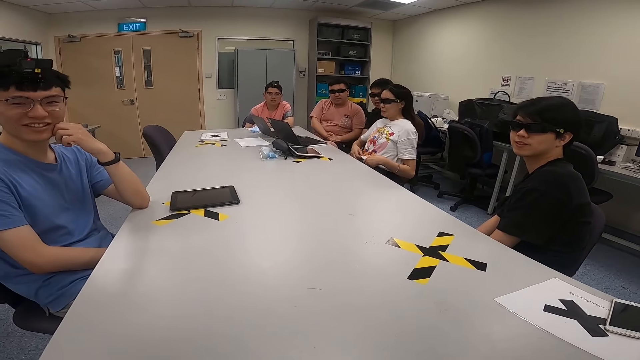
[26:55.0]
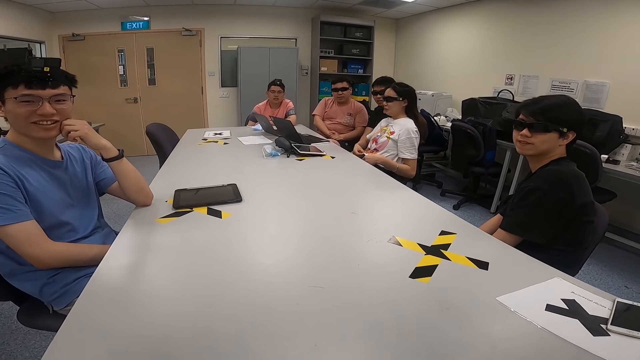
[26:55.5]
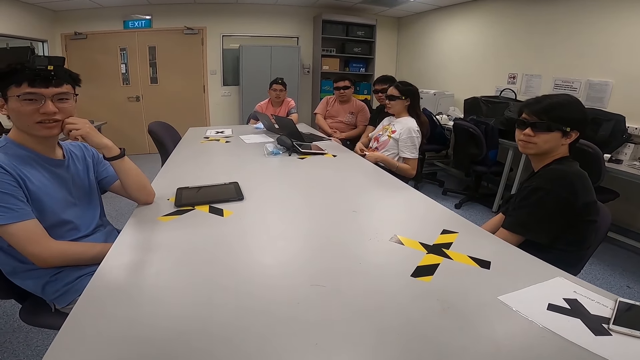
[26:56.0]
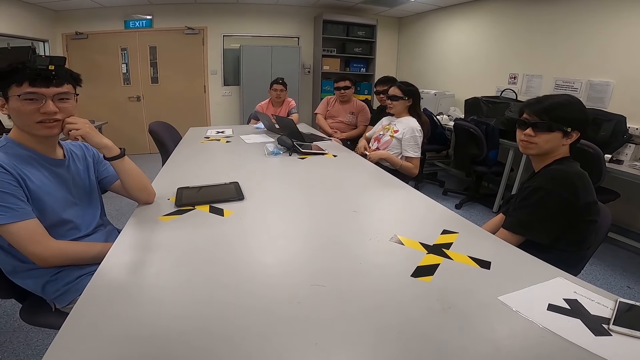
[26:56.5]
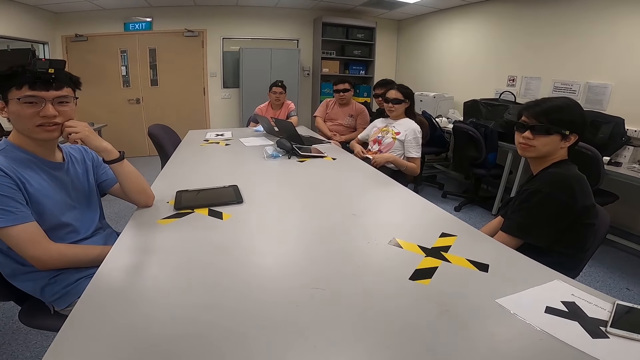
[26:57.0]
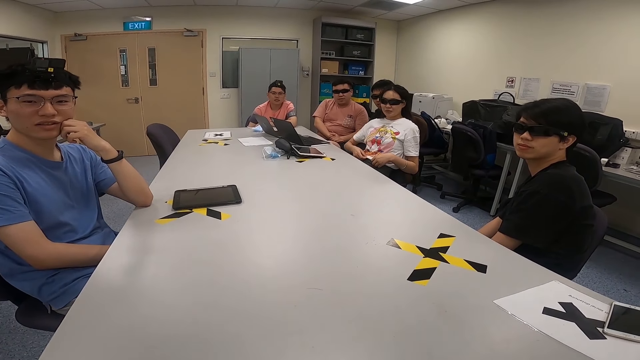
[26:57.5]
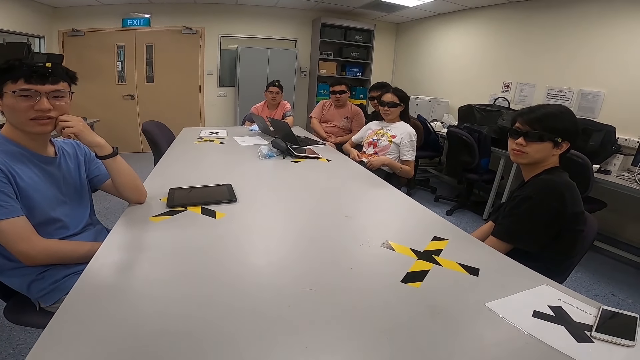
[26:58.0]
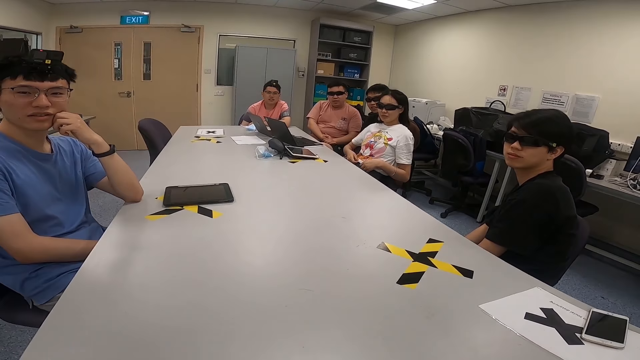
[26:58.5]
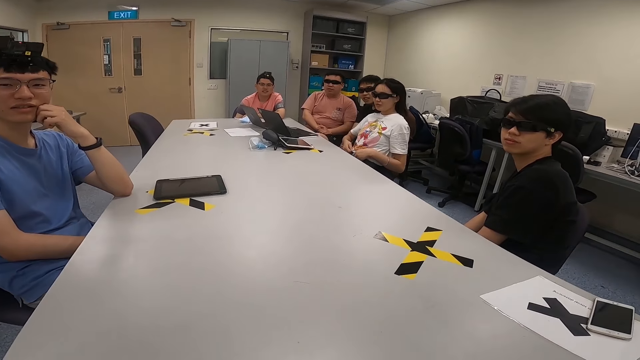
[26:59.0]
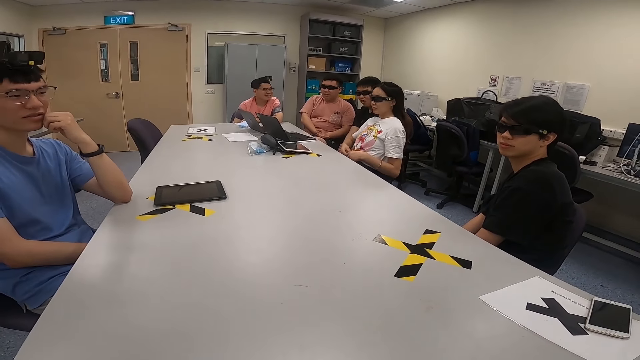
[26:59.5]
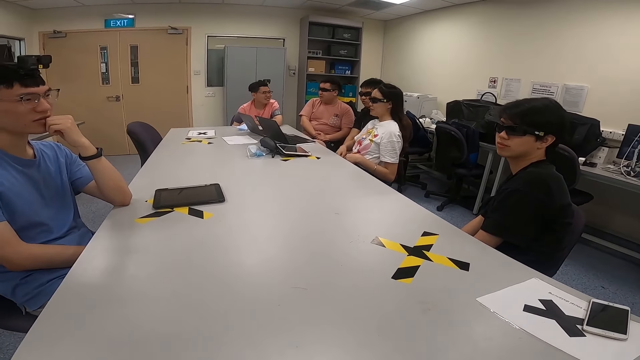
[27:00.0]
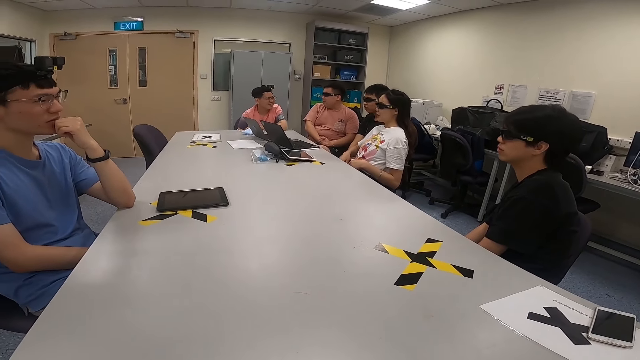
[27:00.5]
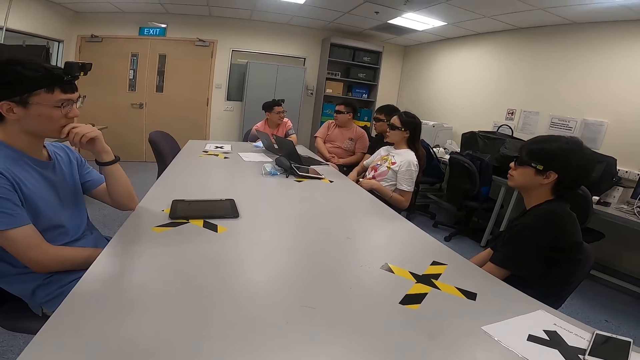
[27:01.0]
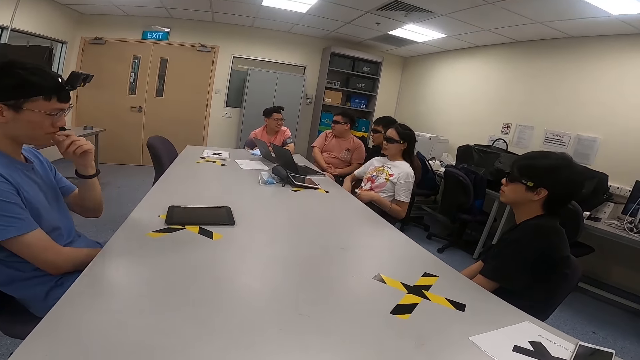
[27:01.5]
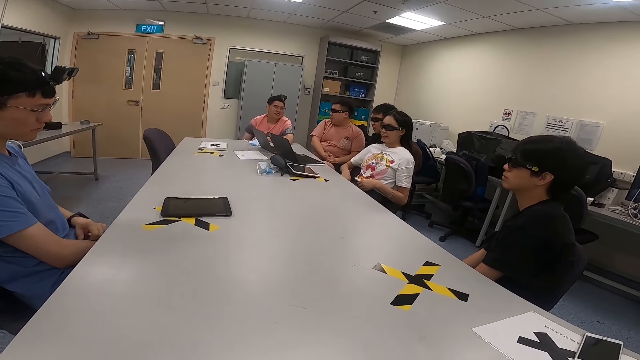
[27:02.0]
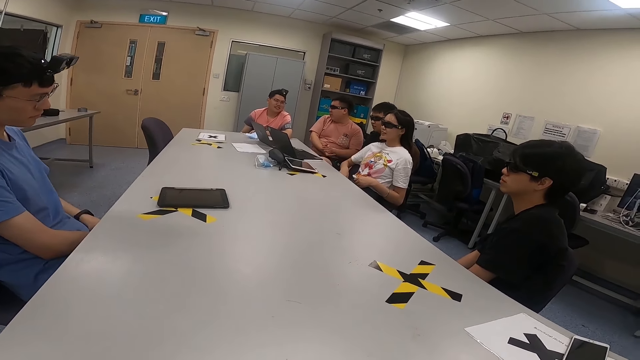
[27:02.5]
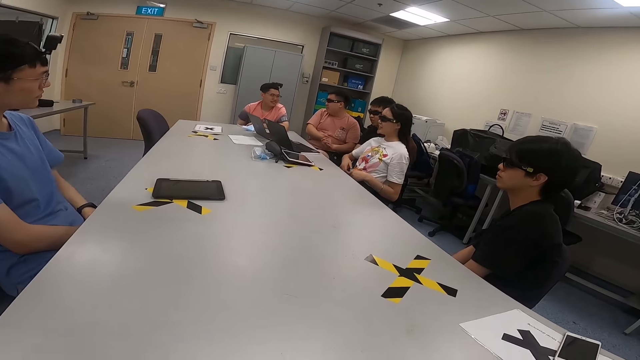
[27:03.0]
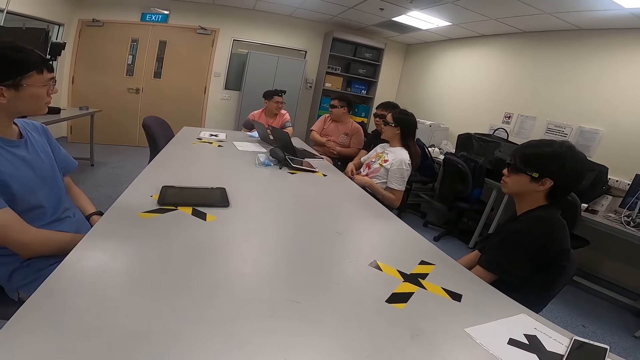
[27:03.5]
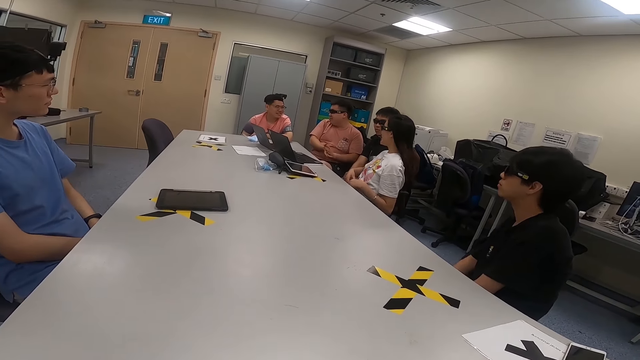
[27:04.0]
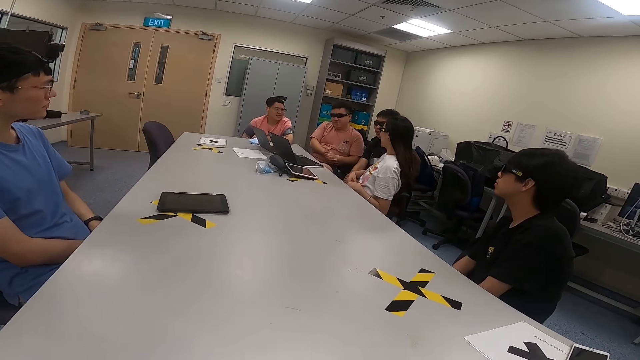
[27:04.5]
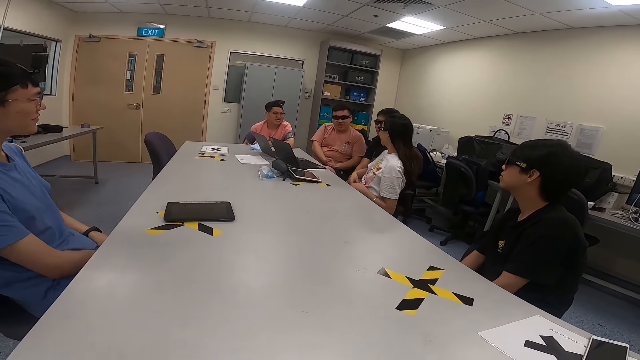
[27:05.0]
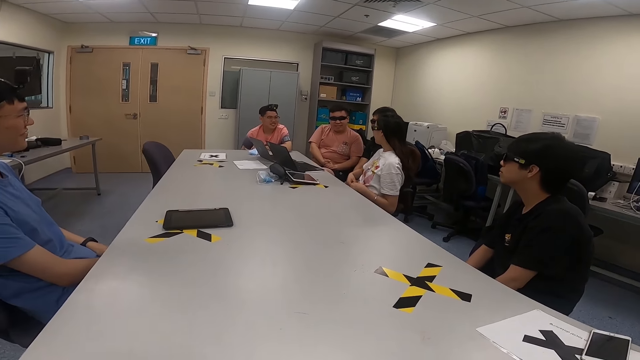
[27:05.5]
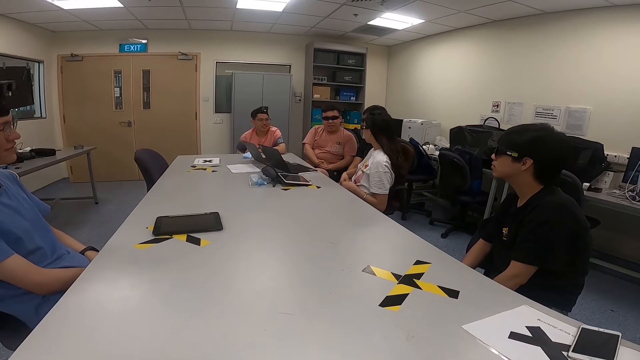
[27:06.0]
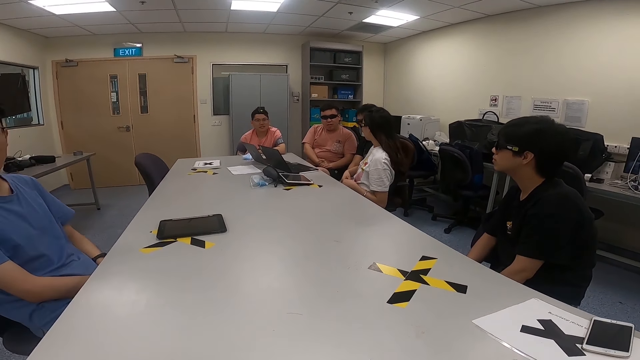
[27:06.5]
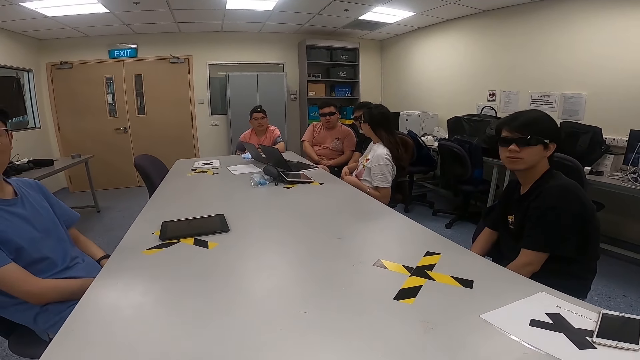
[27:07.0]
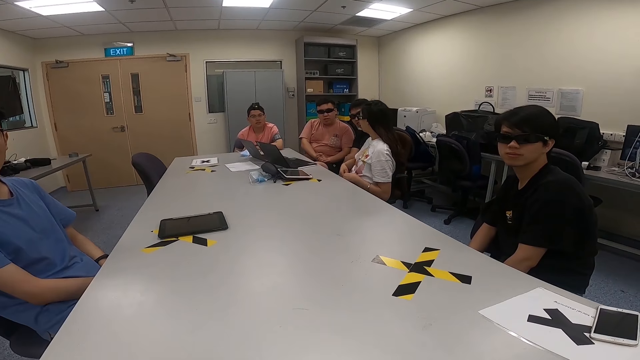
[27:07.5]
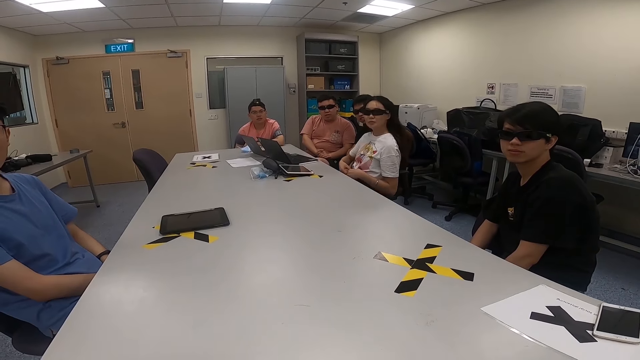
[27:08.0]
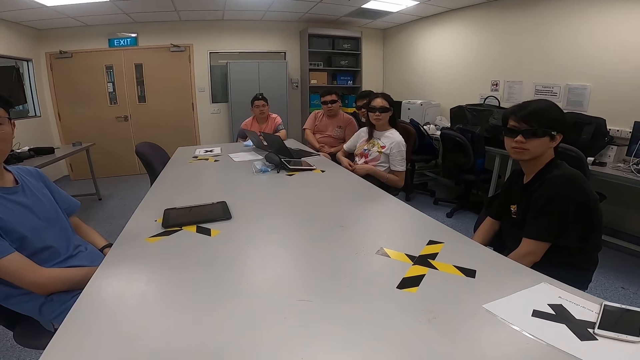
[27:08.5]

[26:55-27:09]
A man wipes his nose. Another man rubs his hands.

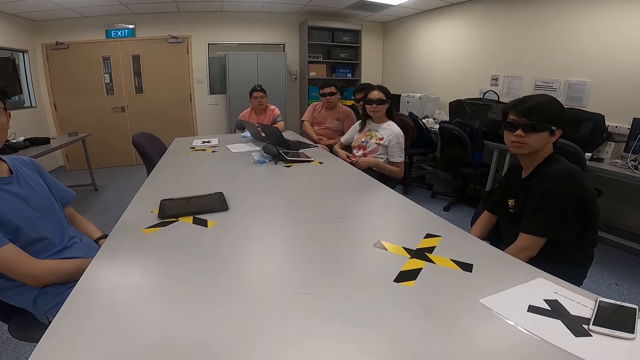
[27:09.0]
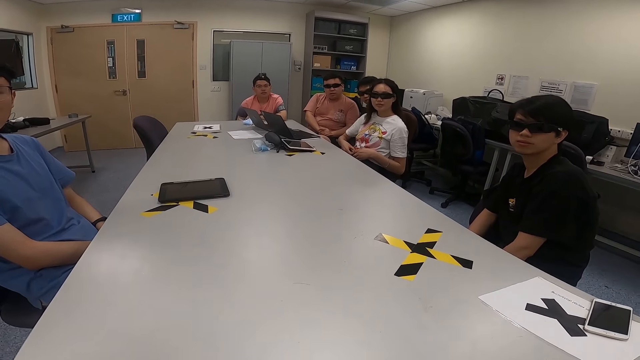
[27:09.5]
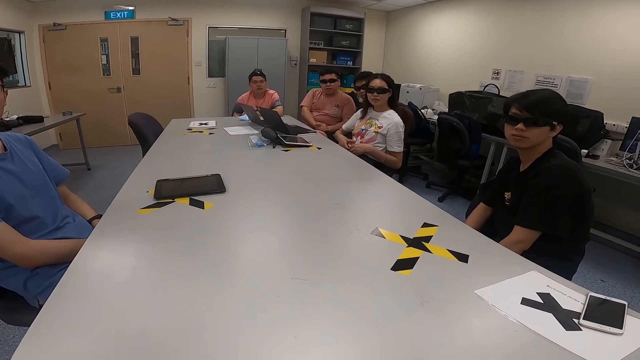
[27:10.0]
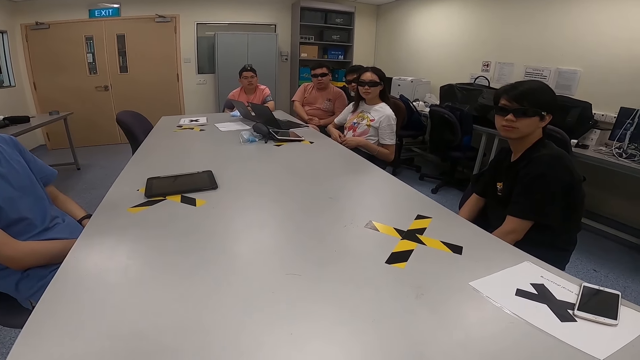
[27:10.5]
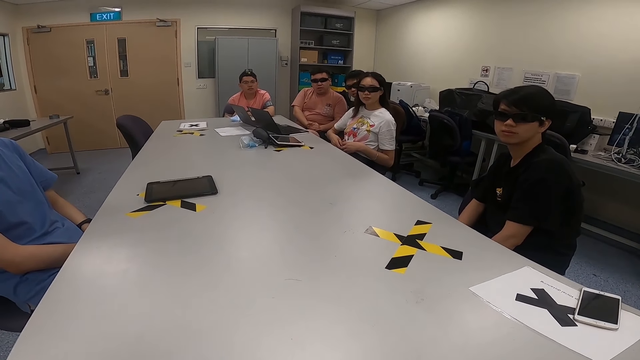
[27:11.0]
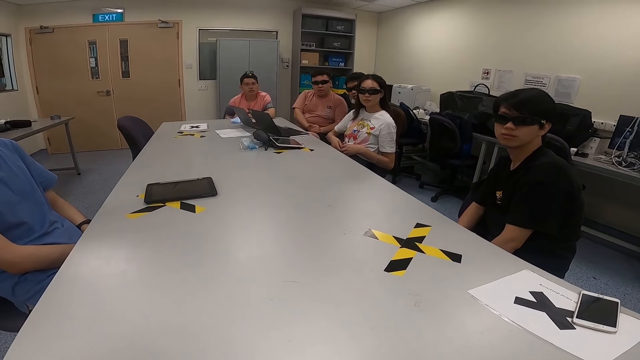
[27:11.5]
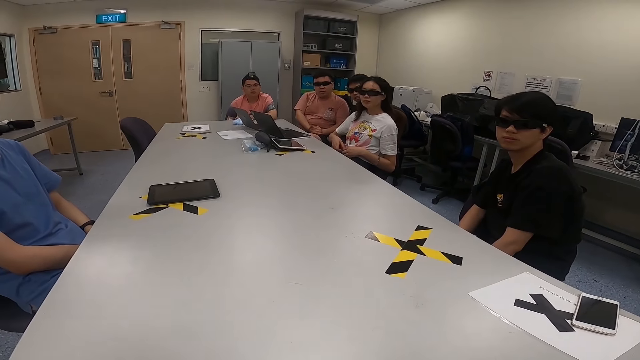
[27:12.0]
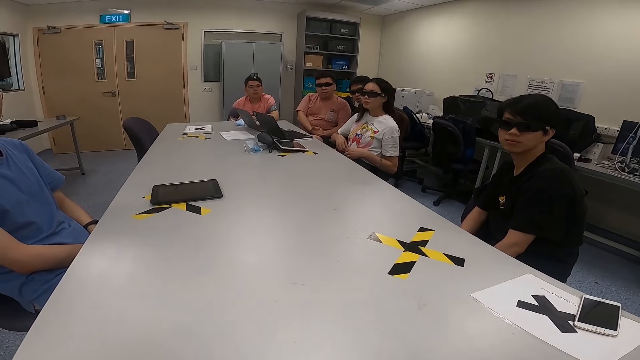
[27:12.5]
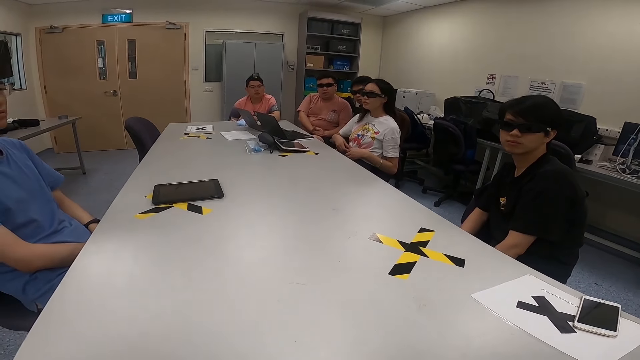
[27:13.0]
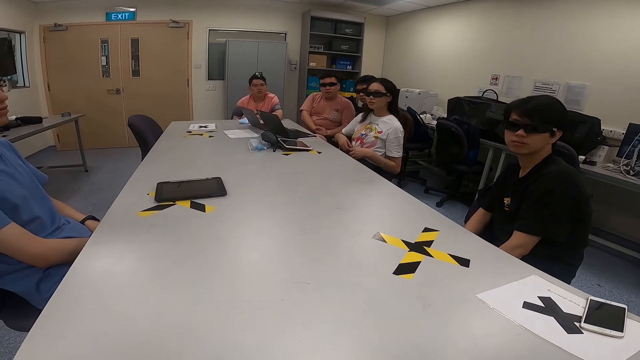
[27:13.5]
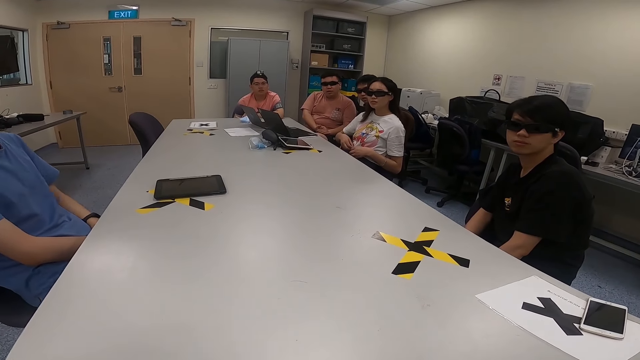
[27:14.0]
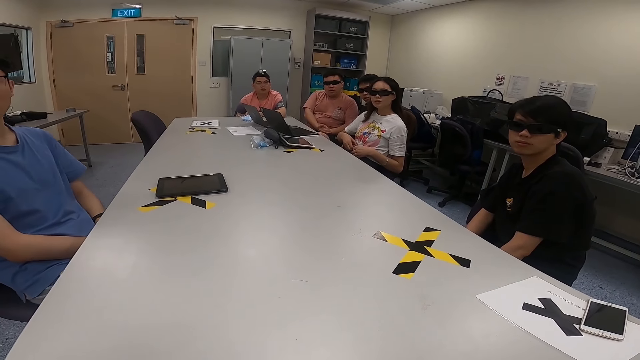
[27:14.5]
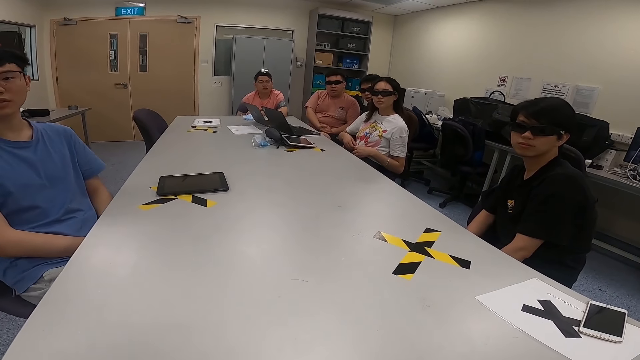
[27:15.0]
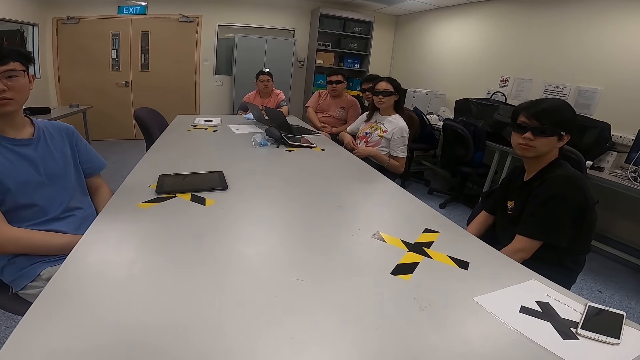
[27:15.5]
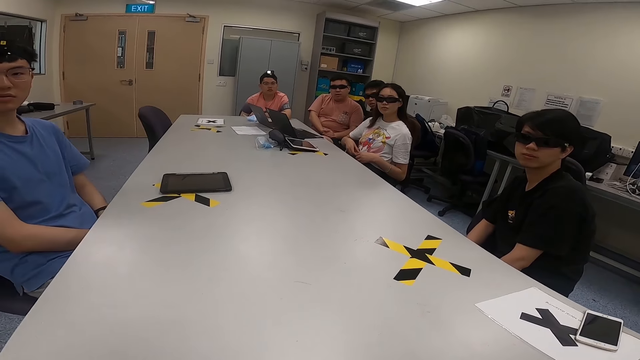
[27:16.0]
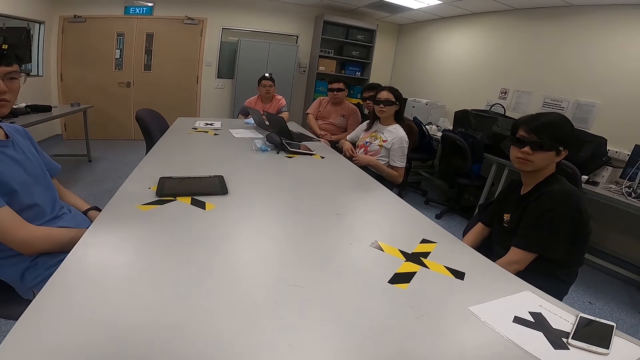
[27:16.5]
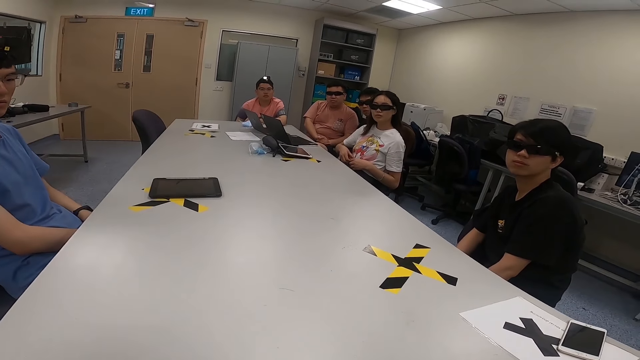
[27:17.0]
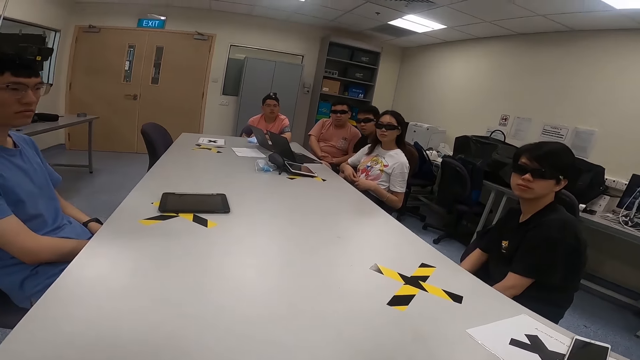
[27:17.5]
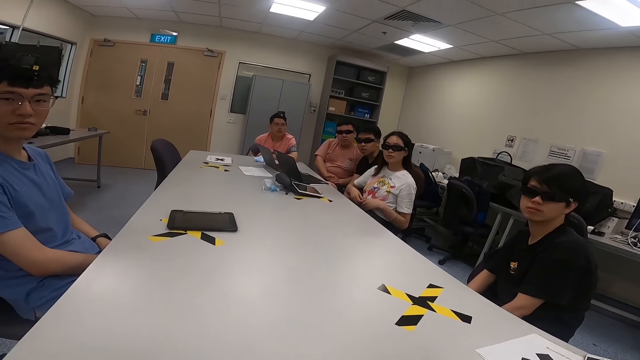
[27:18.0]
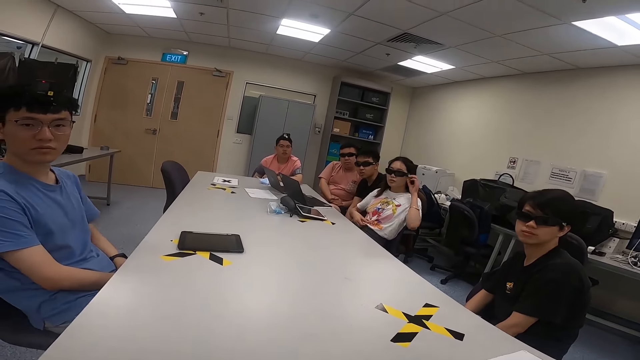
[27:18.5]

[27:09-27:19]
A man nods his head.
